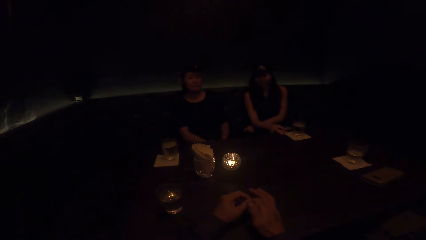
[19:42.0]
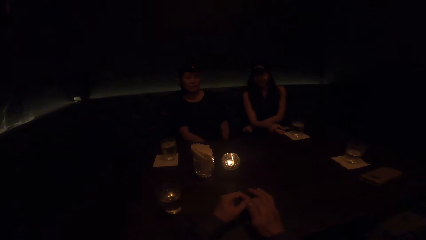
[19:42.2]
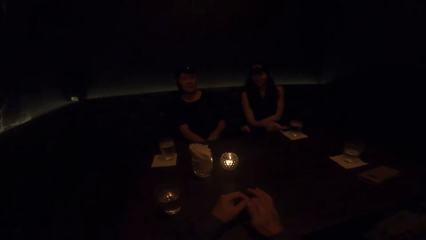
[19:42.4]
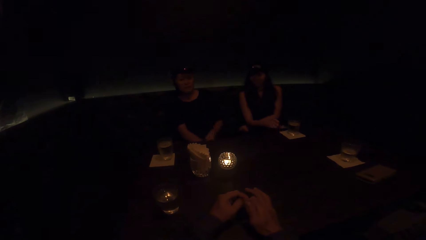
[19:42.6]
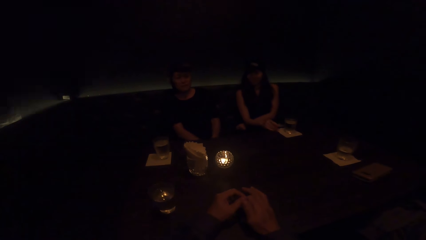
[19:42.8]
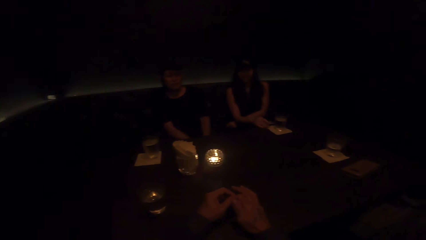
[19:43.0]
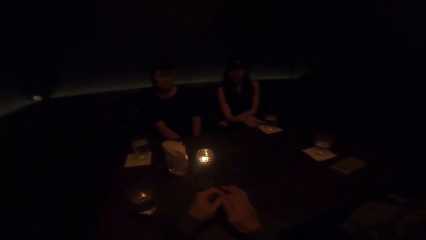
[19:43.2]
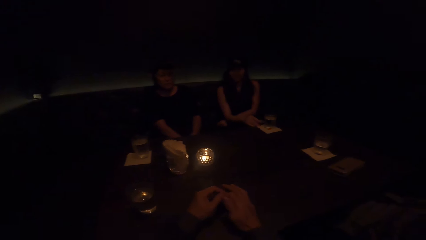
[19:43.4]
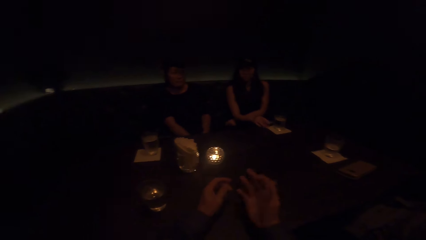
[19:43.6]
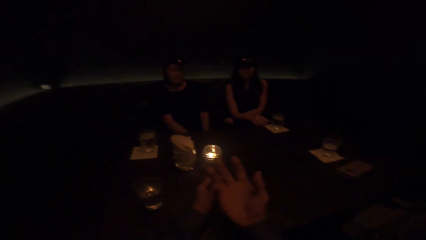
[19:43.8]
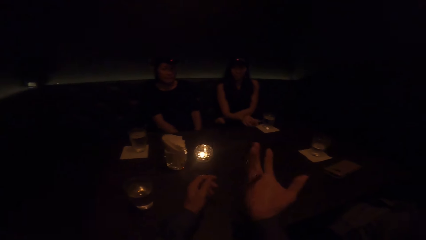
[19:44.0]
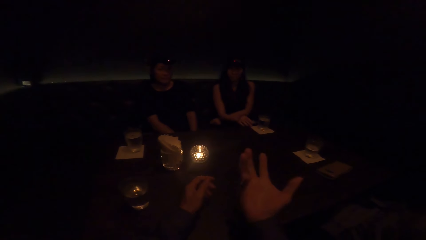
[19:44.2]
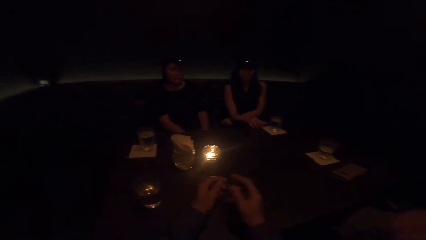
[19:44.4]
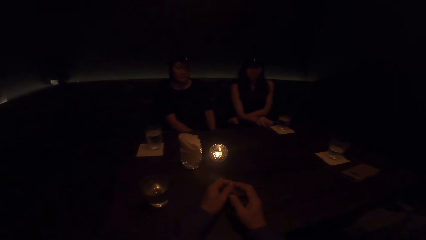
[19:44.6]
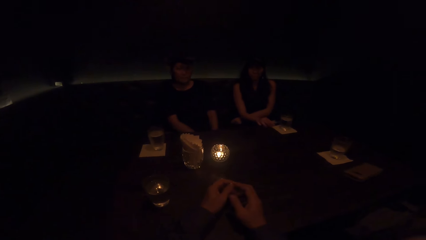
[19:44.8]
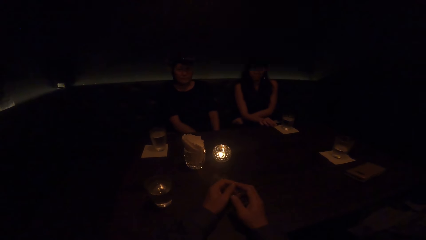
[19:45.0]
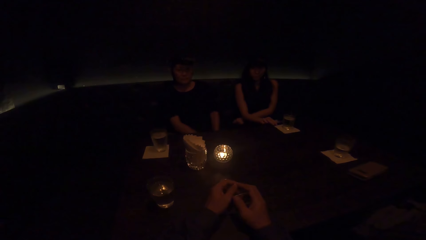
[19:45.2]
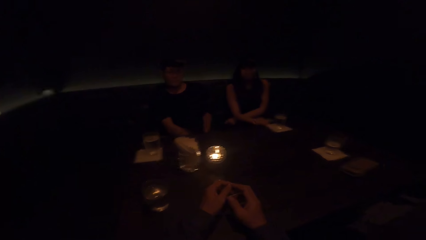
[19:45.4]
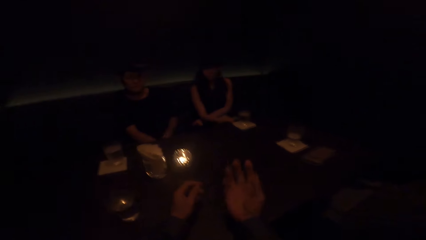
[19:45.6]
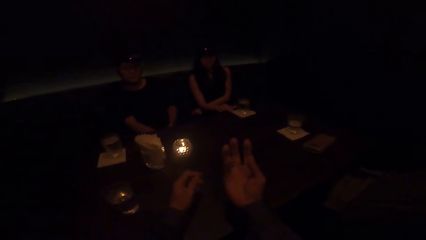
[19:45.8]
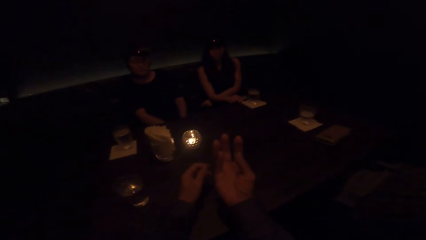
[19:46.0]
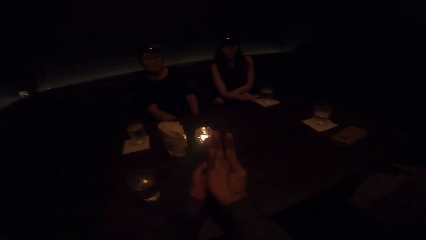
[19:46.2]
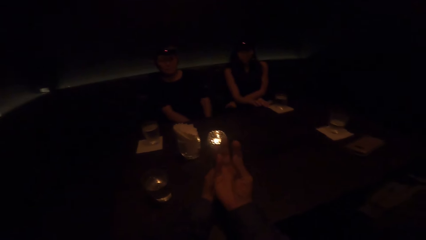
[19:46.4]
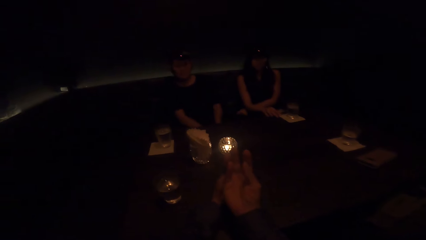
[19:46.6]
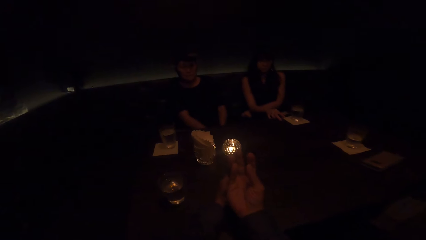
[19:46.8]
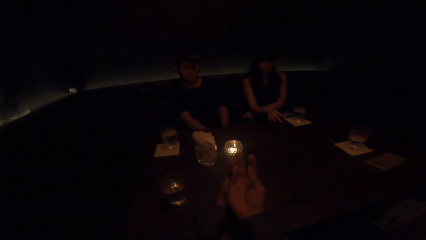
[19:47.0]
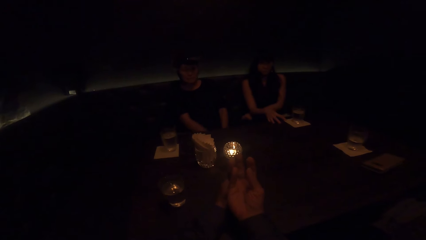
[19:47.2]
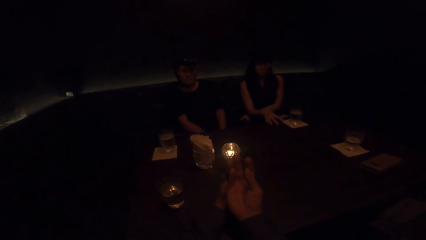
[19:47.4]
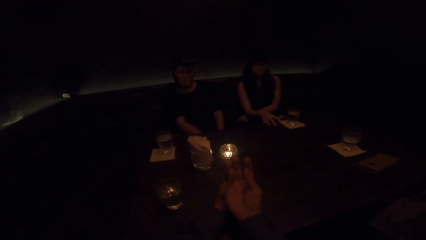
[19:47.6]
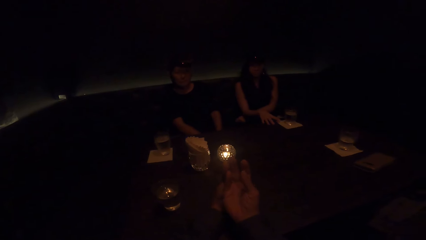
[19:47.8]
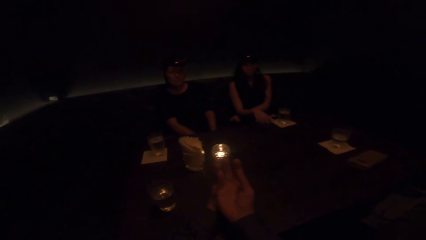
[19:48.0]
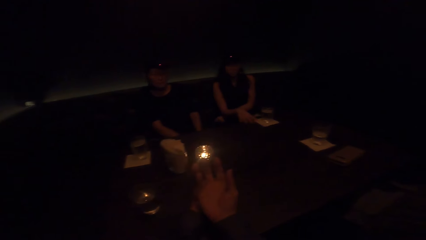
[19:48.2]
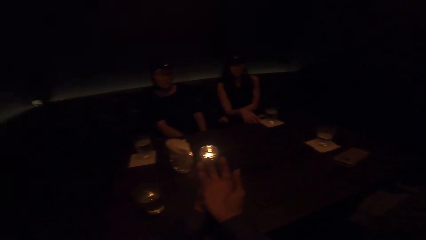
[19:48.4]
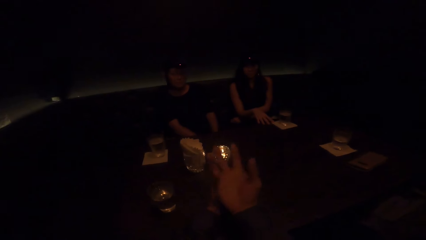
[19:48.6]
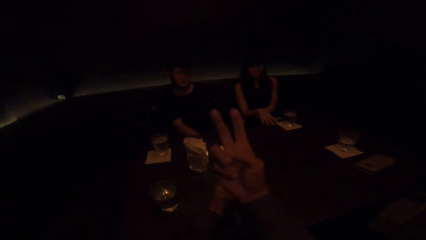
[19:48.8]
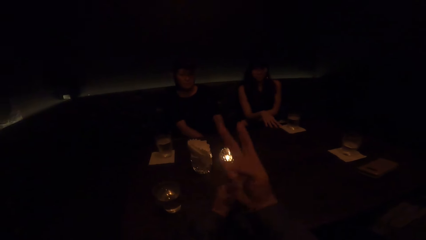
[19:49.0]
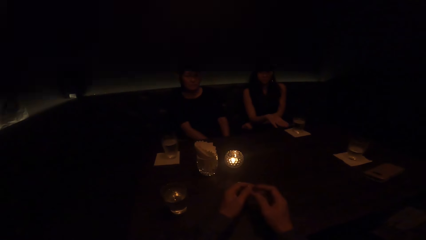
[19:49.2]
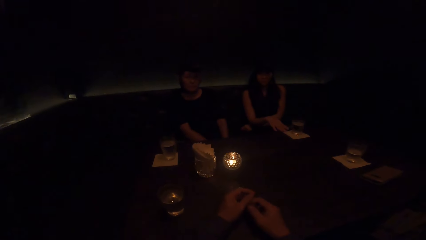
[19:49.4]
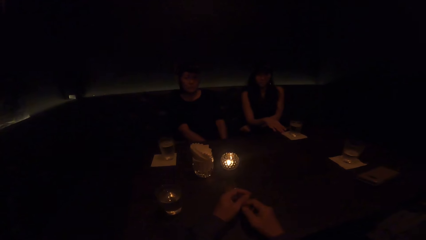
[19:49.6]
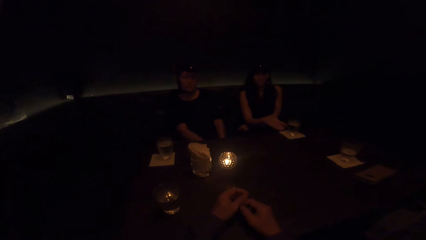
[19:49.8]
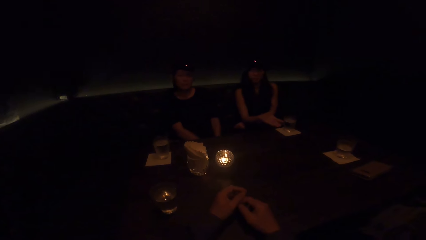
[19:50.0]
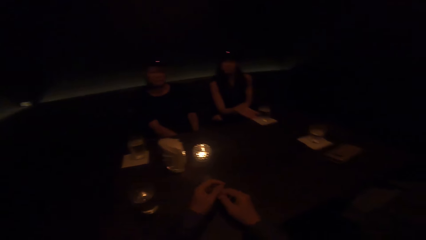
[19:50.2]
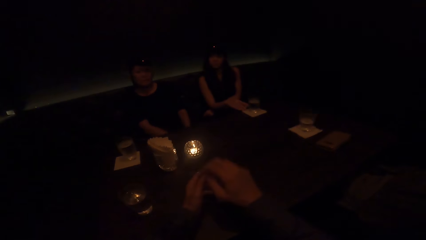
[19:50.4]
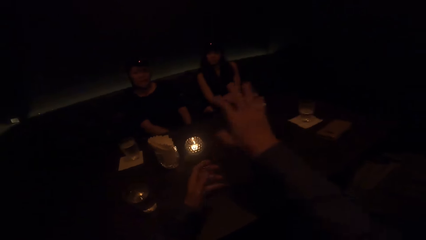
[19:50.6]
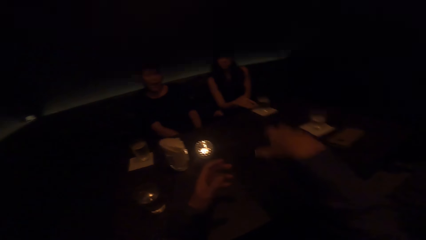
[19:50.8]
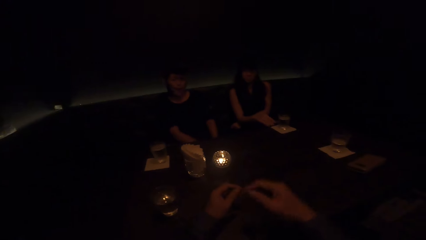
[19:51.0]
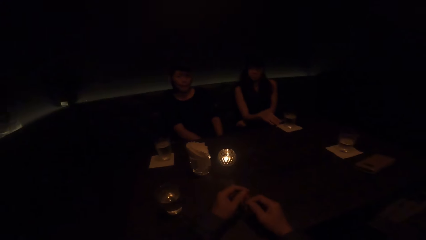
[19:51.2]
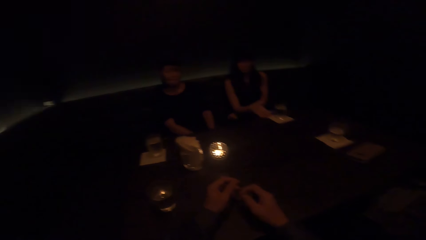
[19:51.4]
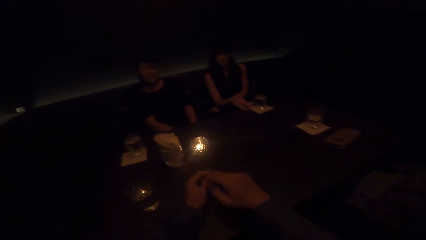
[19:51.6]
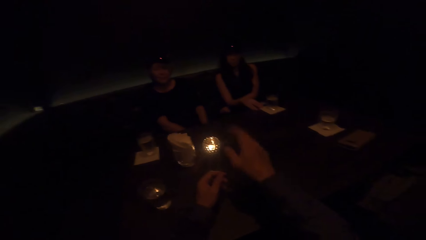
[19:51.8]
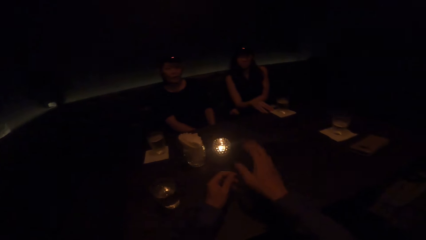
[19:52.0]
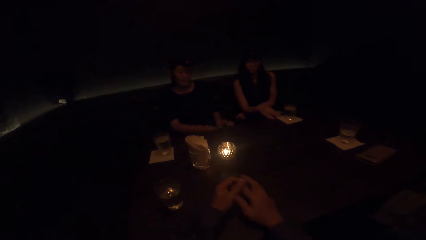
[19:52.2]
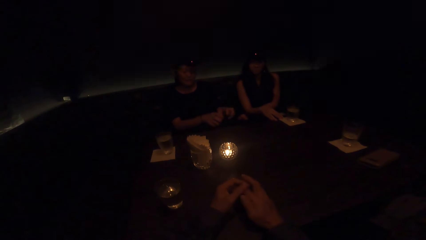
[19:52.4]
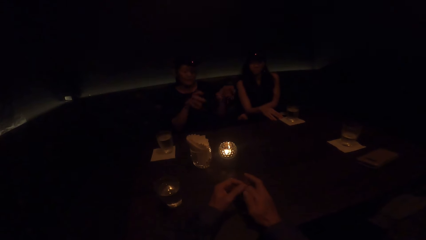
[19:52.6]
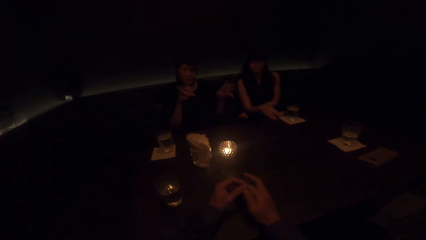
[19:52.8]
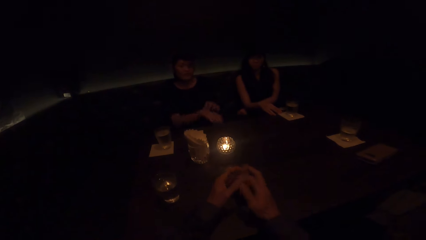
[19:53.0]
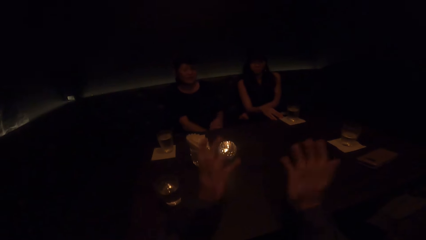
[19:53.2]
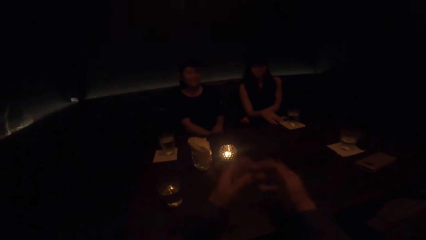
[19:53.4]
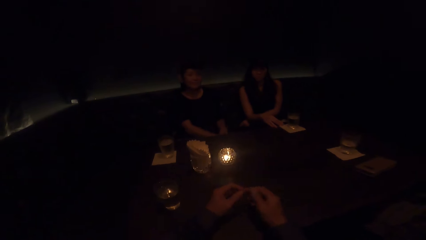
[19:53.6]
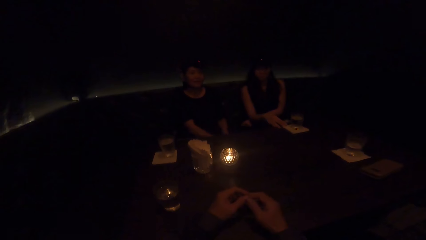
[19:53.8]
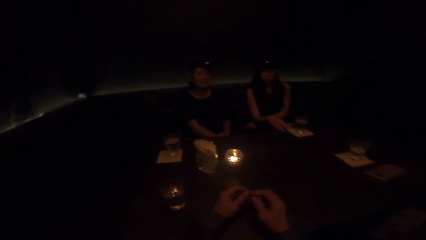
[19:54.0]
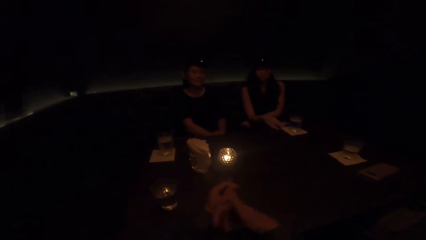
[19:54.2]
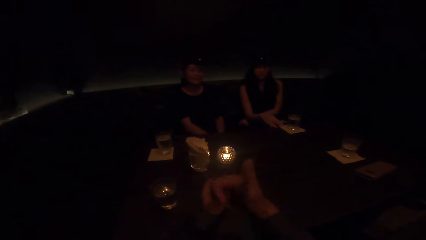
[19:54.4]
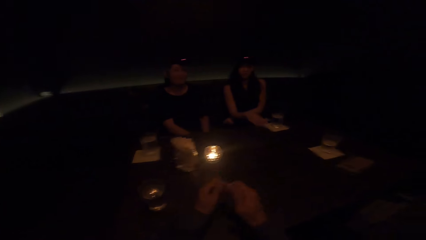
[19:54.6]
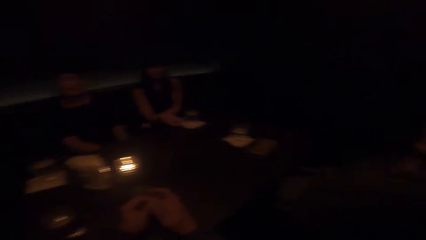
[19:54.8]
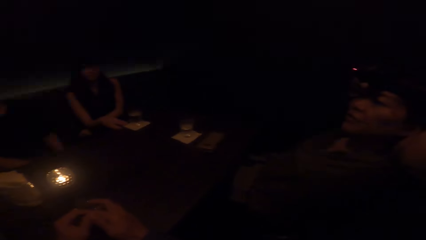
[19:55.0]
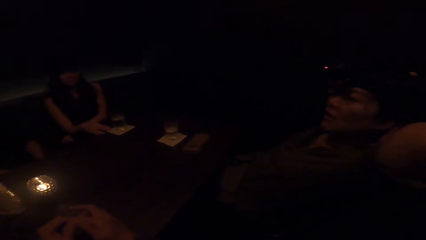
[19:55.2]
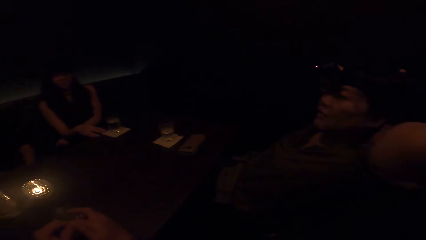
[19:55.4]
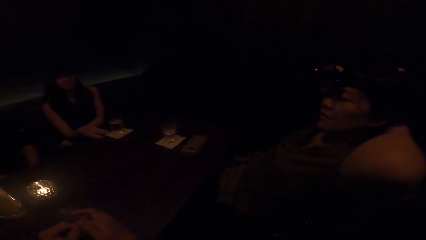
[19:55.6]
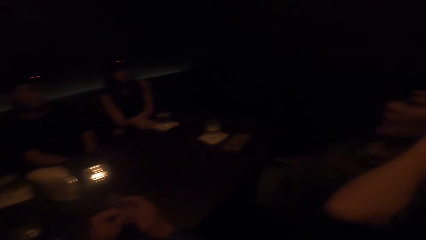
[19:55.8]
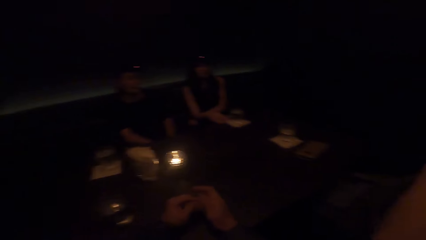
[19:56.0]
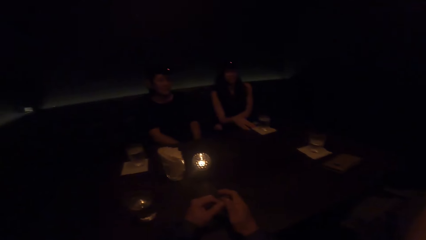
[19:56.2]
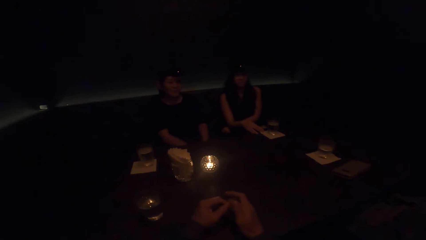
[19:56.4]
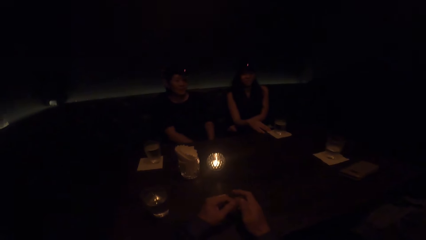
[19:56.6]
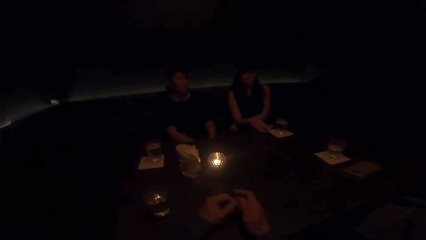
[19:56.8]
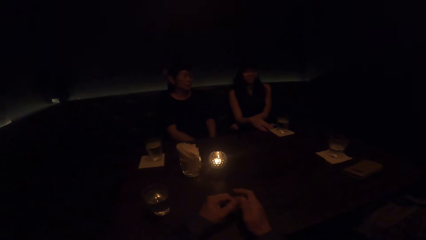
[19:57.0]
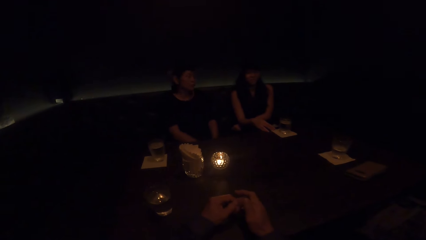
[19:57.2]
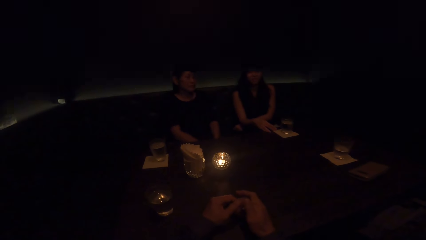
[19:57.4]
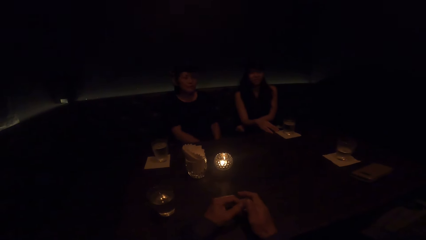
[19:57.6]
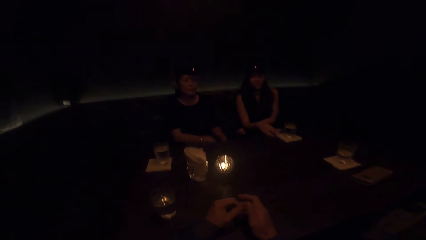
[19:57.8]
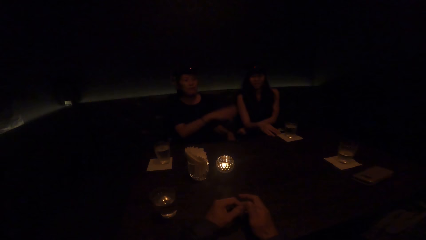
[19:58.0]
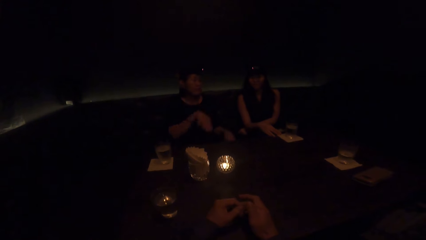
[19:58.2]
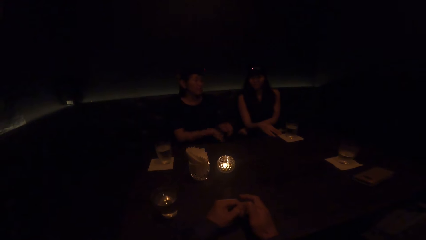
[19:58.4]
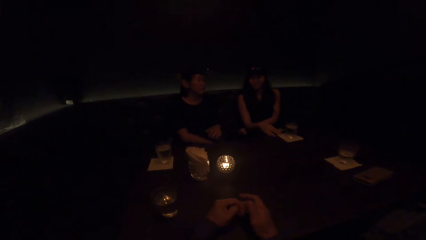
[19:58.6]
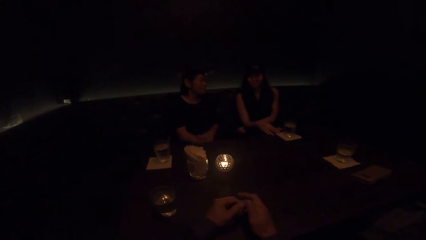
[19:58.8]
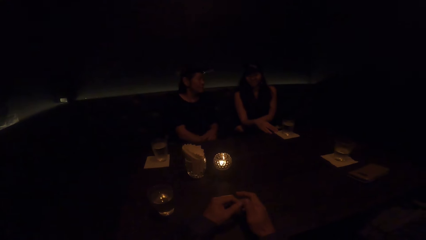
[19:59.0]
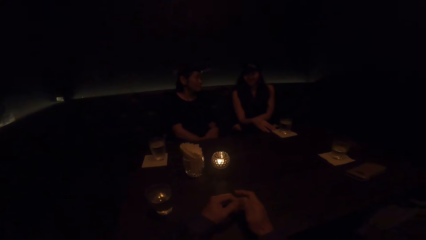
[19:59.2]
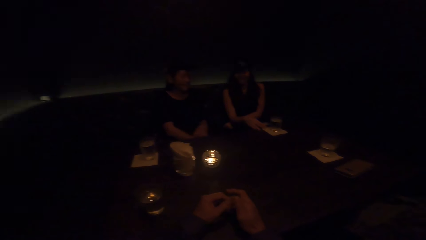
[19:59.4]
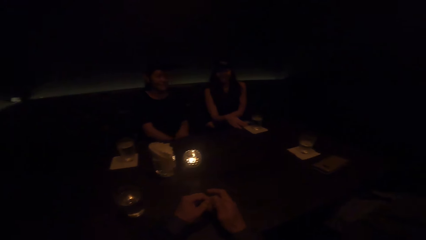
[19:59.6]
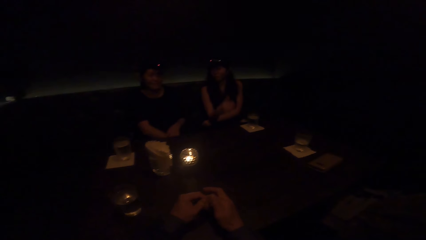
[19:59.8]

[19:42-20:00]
A woman stops demonstrating with both hands. The camera wearer converses. He puts down his hand, demonstrates with his hand, demonstrates with both hands, and moves his hand. A woman demonstrates with her hands. The camera wearer stops demonstrating with both hands. Another woman converses. The woman who demonstrated with her hands converses and puts down her hand.
